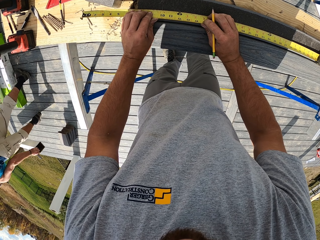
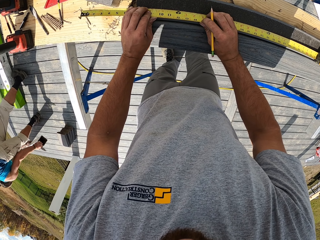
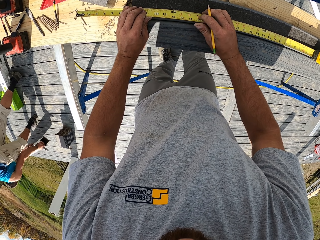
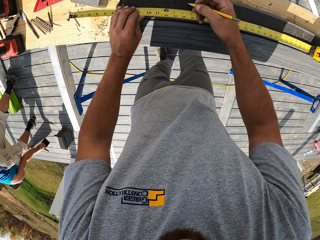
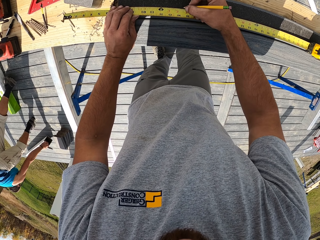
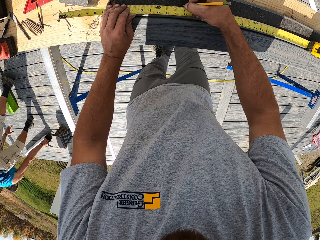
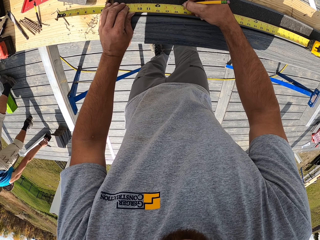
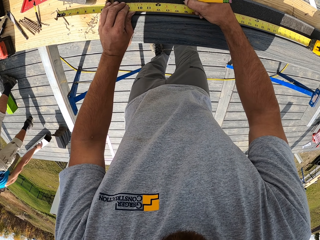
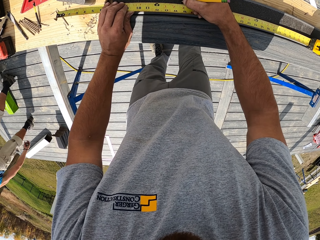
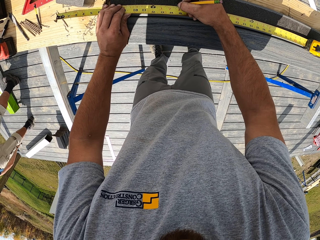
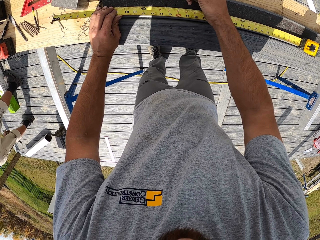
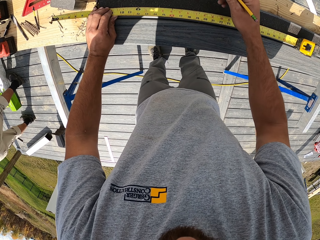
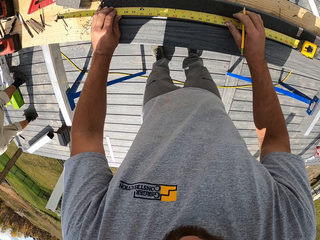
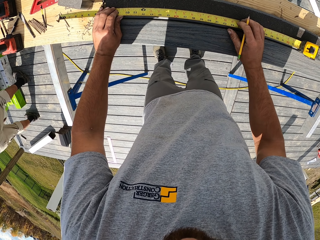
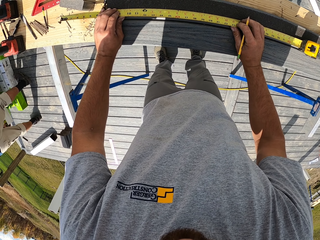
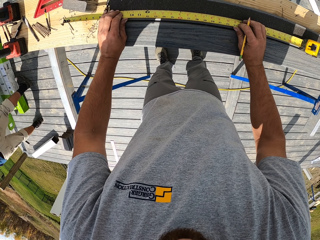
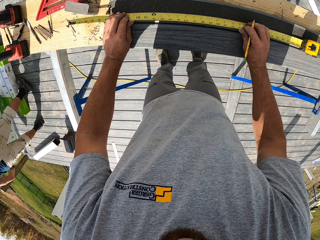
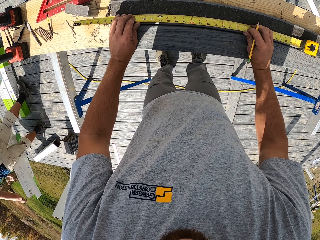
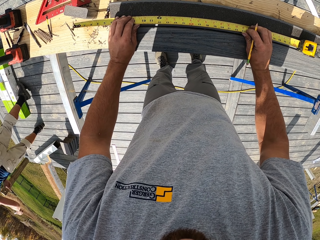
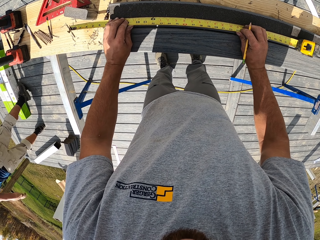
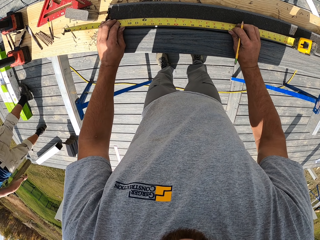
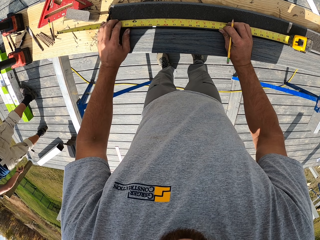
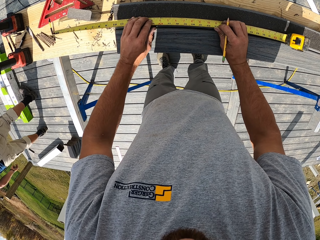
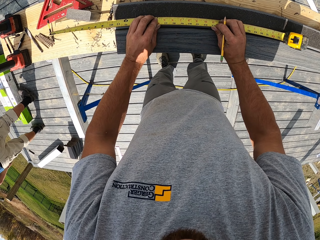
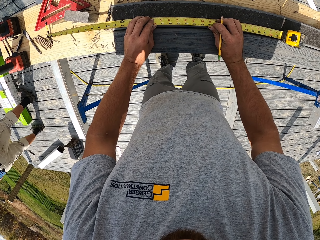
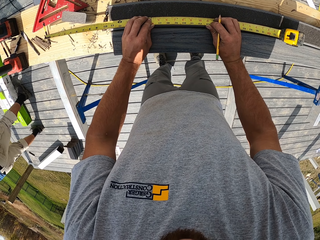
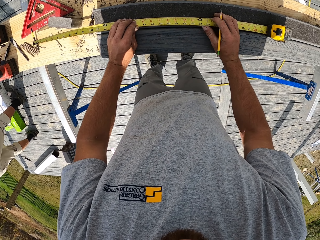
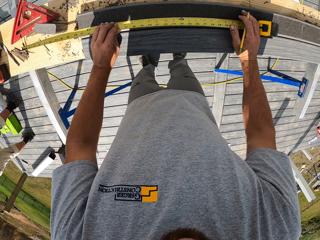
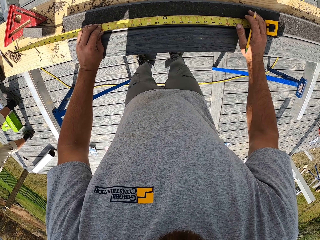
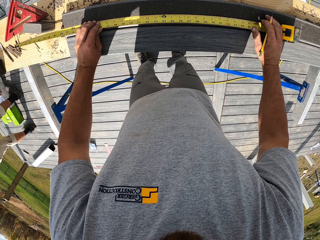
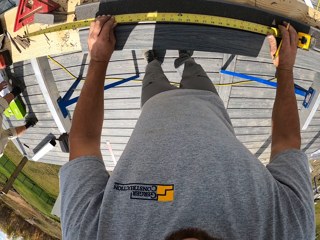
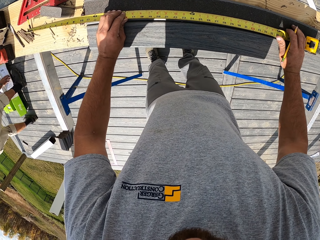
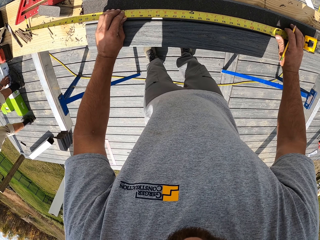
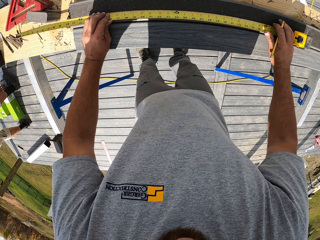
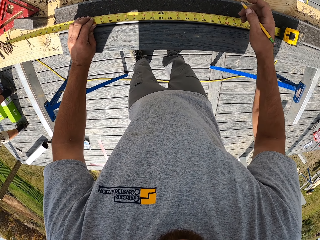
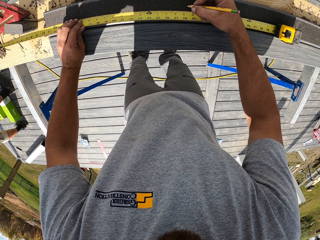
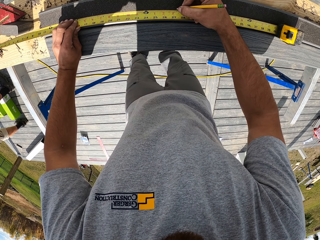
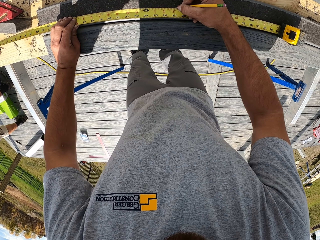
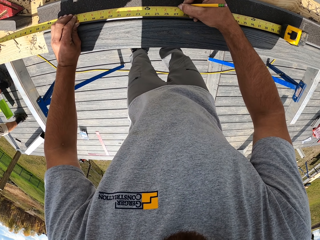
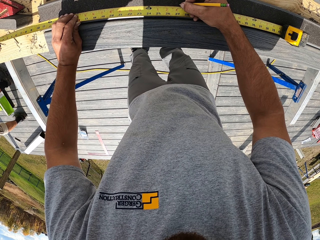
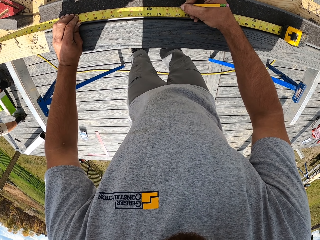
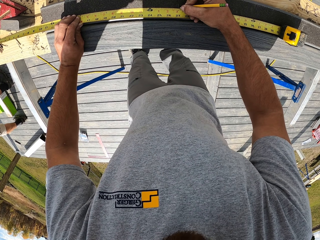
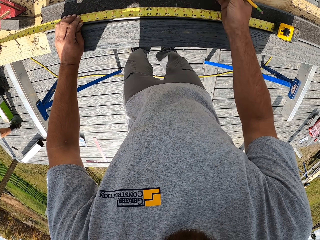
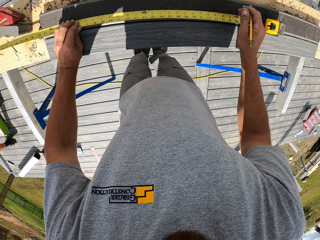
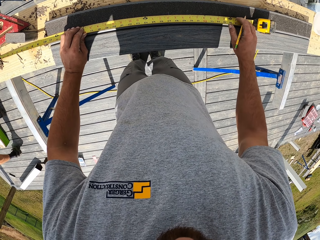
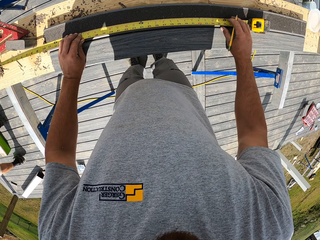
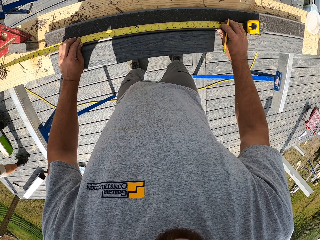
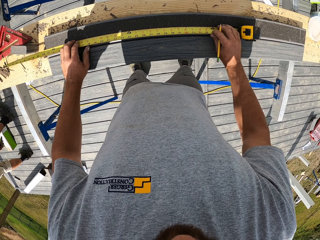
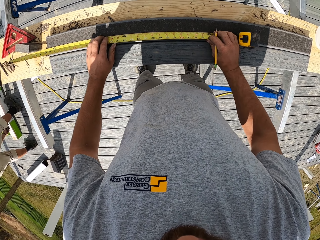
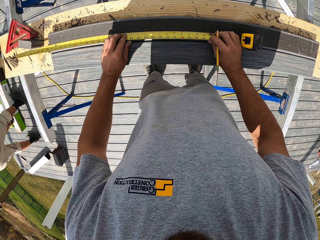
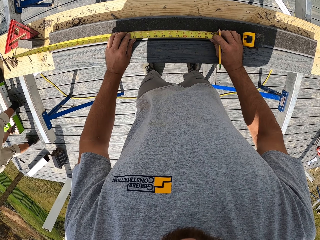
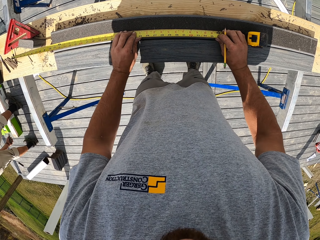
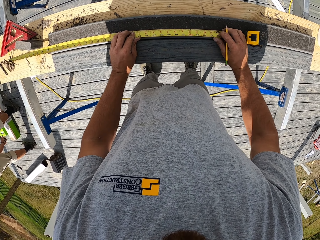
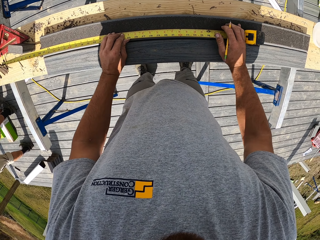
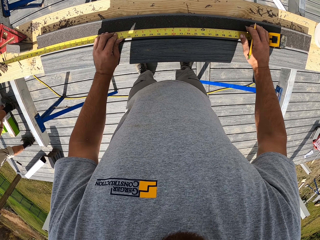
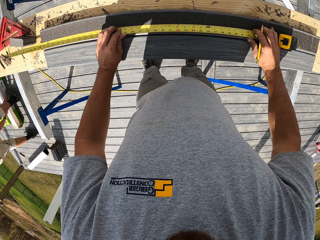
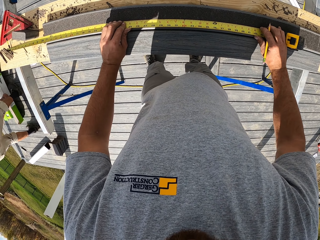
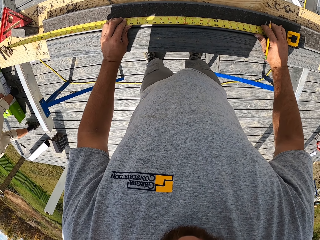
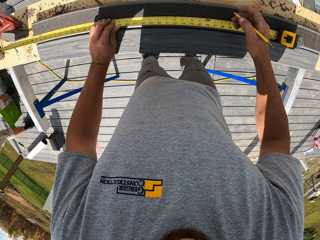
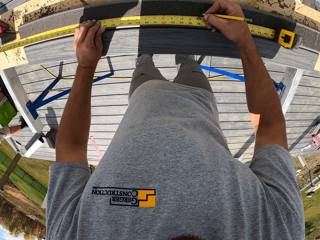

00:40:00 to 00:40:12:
The camera wearer puts the tape in place. They mark the rail. They put the tape in place. They mark the rail.

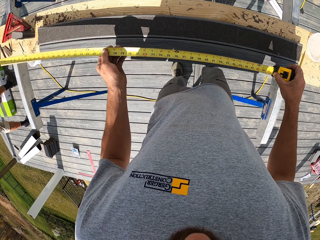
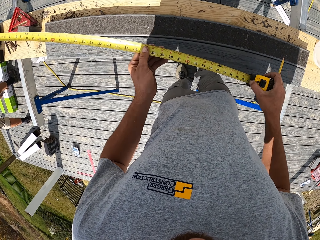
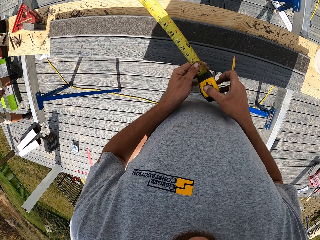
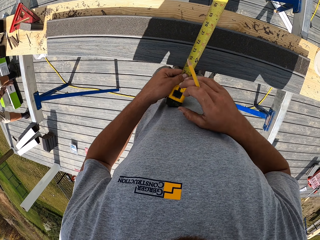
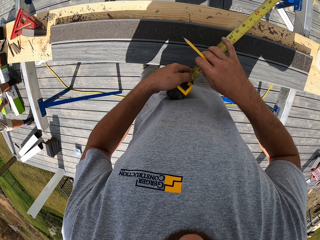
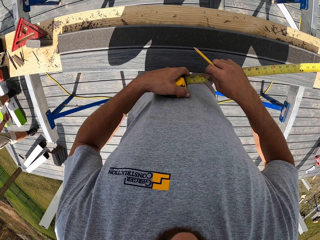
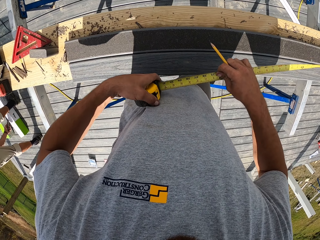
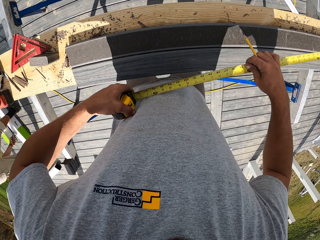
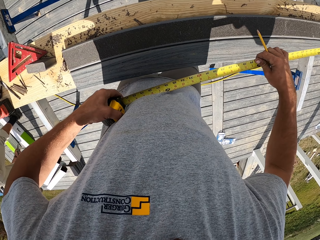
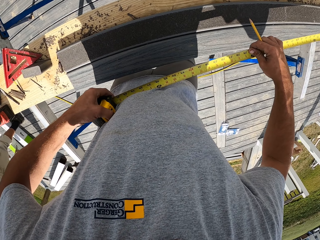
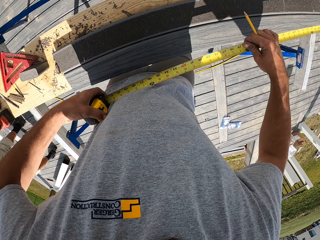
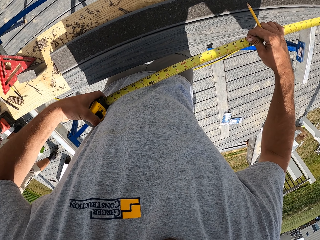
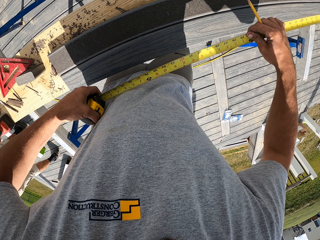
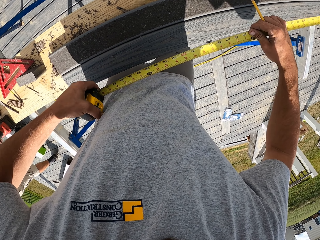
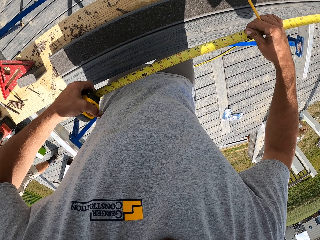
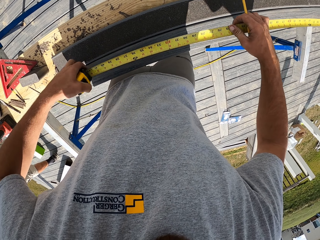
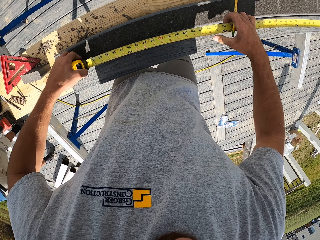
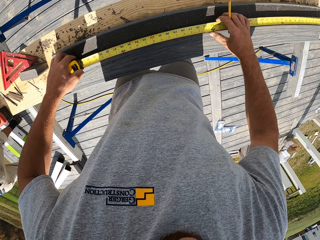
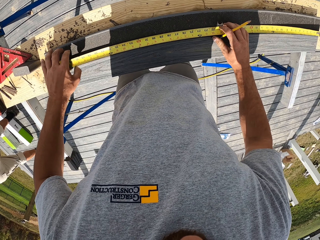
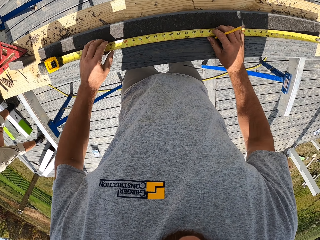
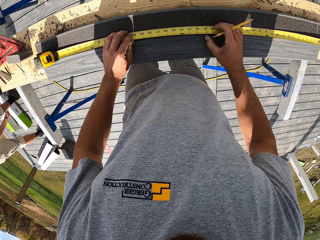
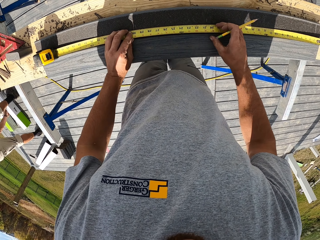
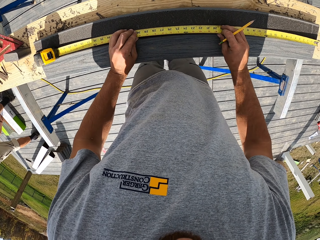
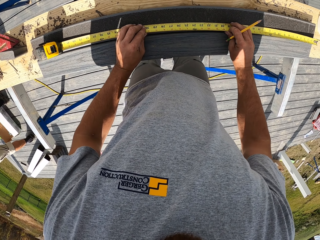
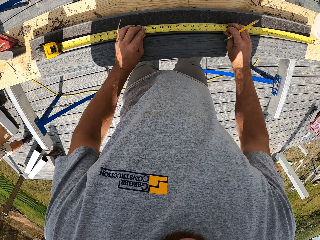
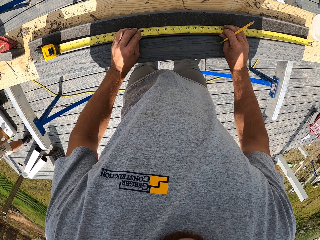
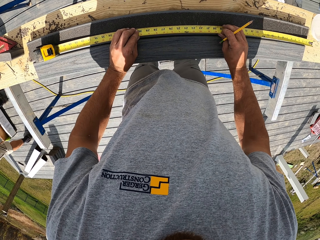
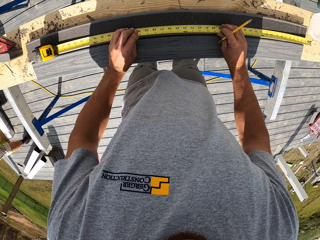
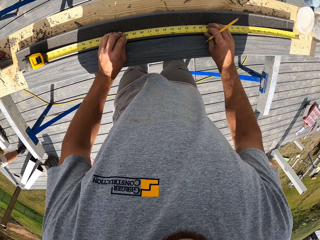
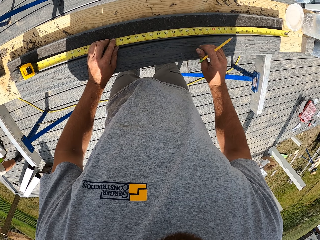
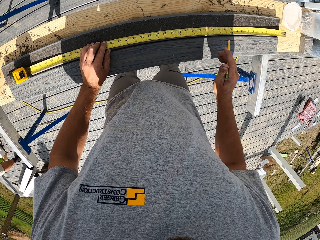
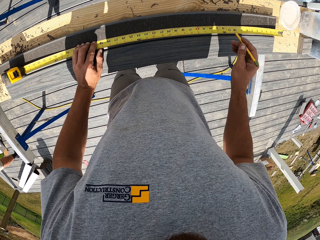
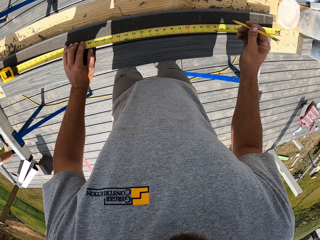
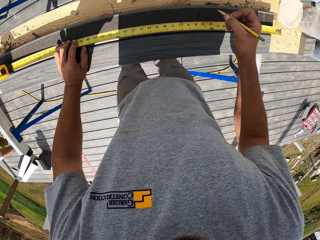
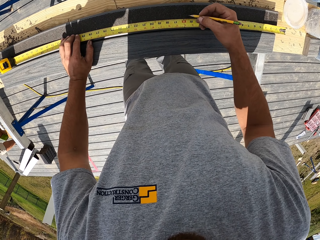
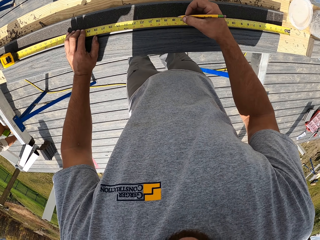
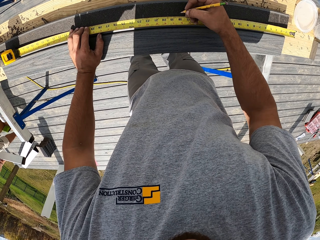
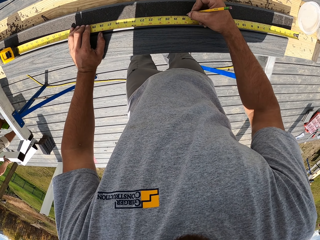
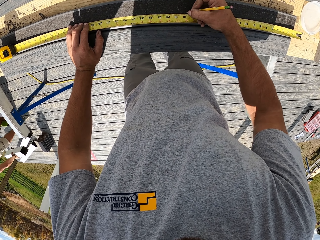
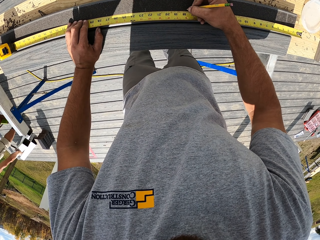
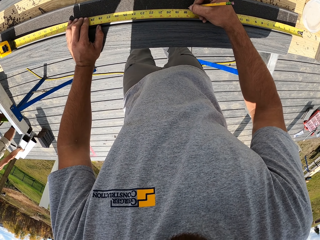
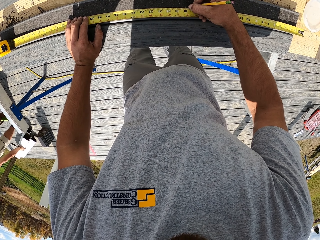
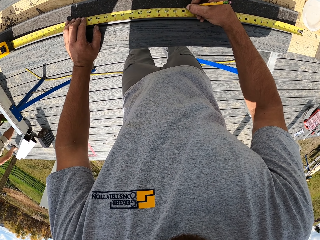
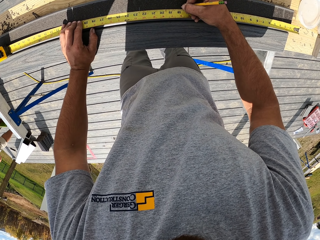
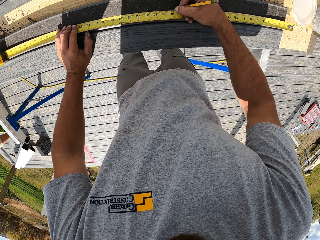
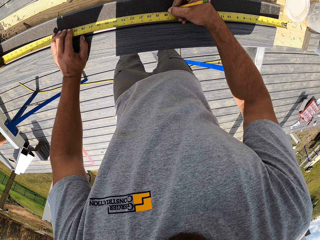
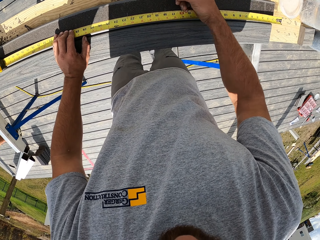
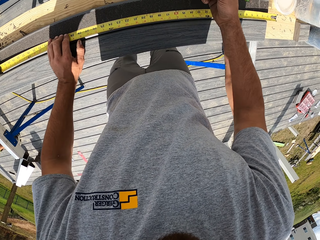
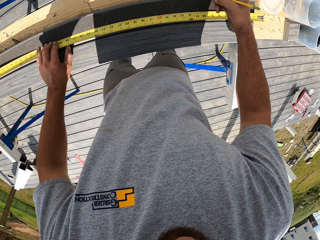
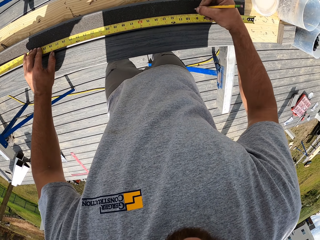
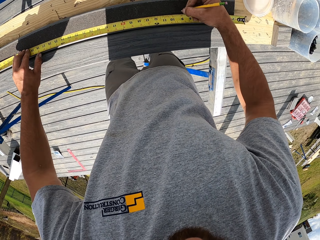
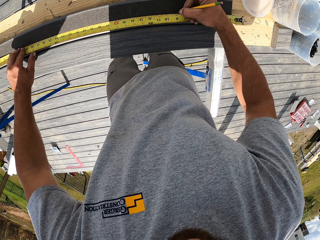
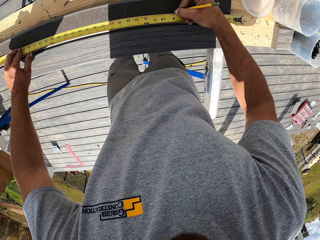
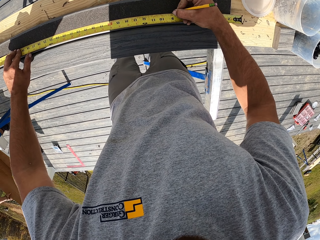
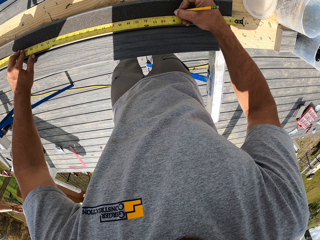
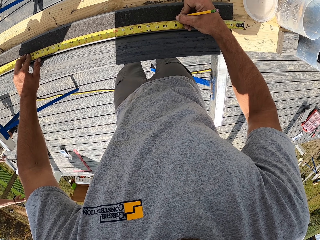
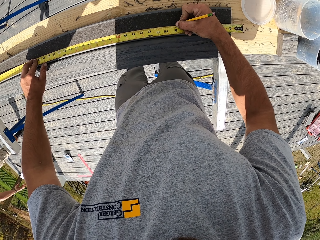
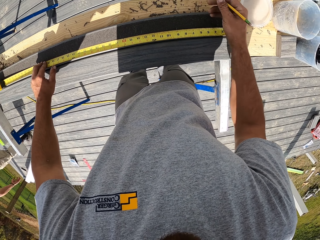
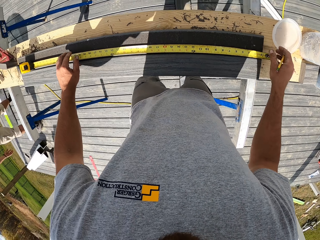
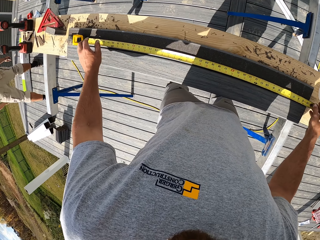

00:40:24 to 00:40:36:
The camera wearer closes the tape. They open up the tape. They put the tape in place. They mark the rail.
